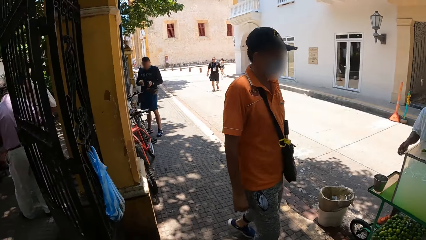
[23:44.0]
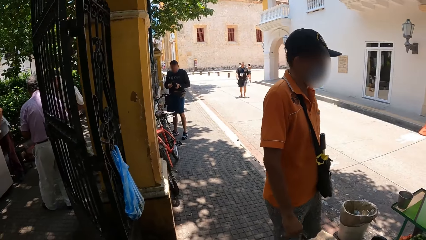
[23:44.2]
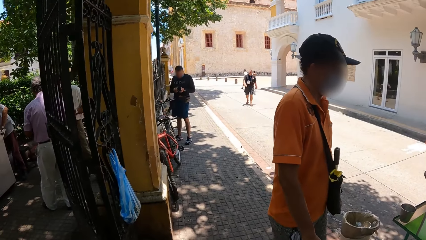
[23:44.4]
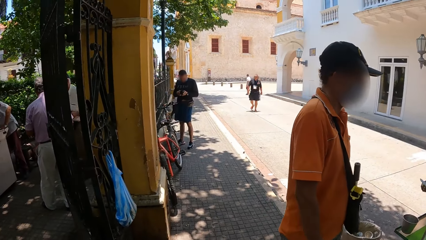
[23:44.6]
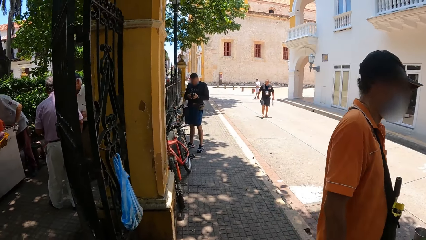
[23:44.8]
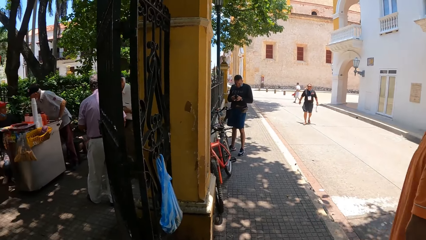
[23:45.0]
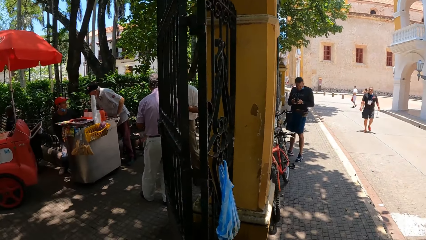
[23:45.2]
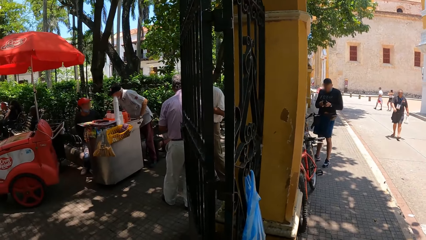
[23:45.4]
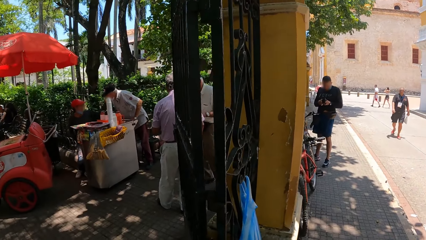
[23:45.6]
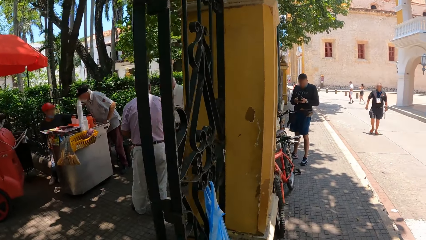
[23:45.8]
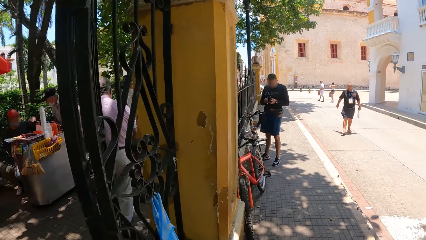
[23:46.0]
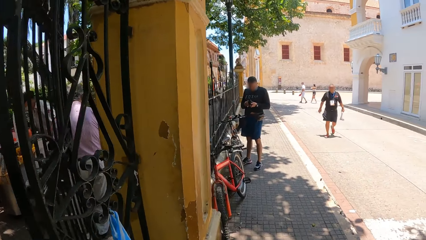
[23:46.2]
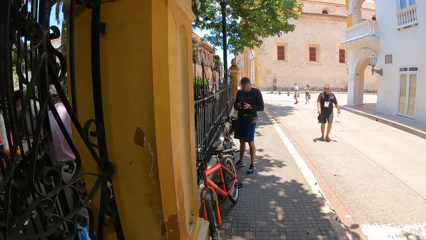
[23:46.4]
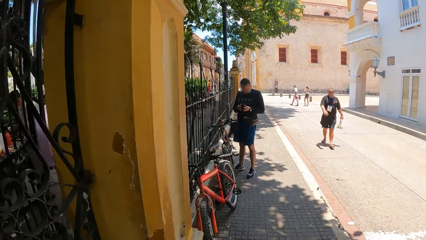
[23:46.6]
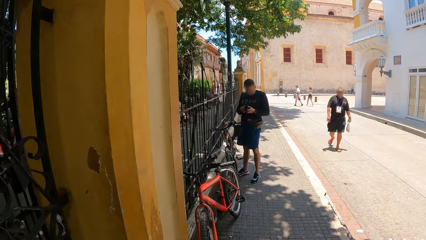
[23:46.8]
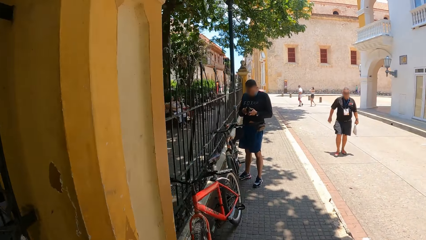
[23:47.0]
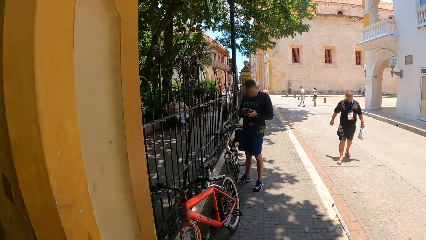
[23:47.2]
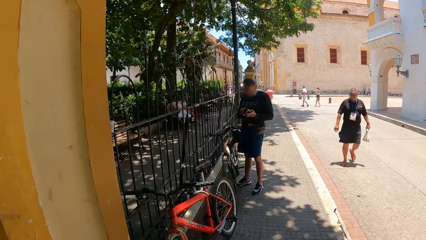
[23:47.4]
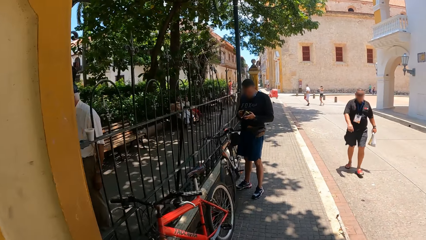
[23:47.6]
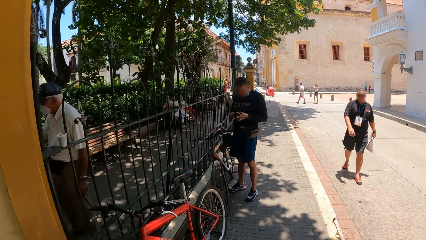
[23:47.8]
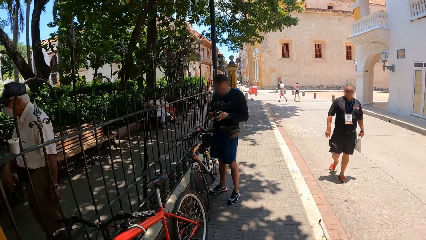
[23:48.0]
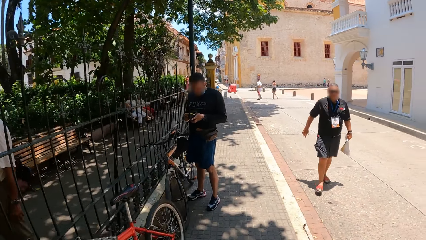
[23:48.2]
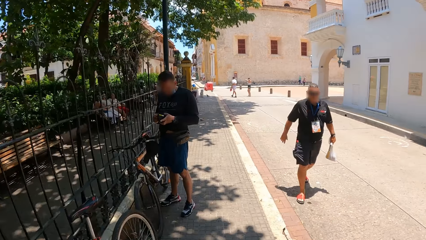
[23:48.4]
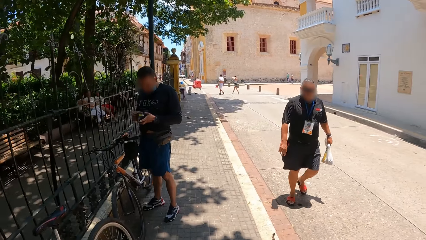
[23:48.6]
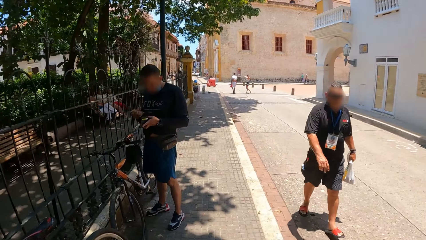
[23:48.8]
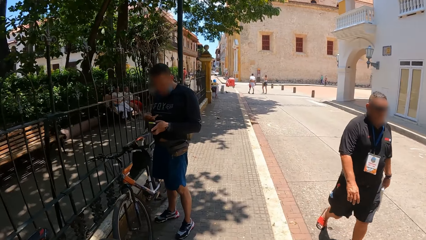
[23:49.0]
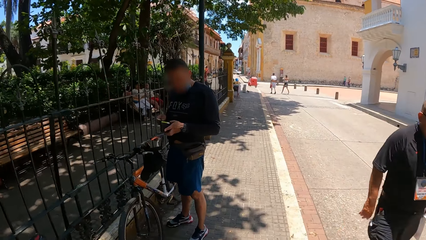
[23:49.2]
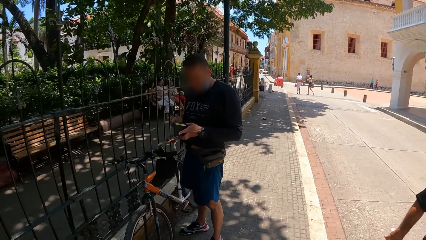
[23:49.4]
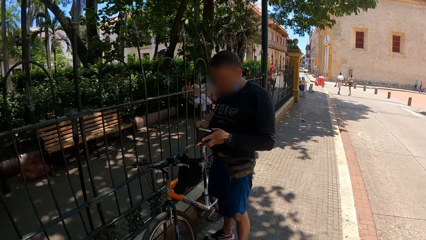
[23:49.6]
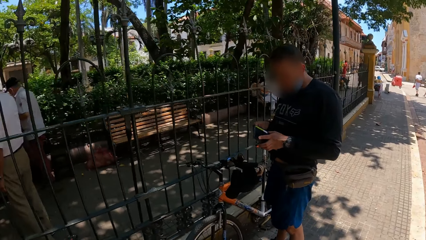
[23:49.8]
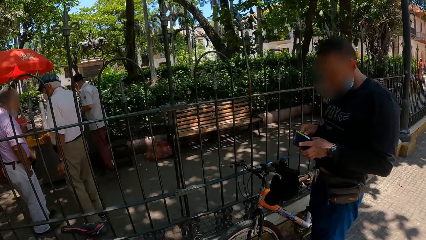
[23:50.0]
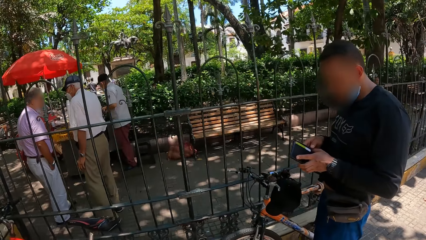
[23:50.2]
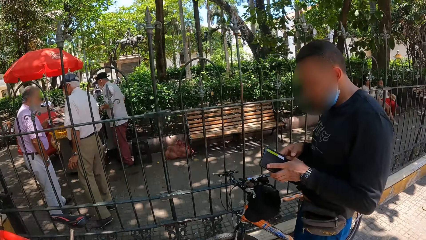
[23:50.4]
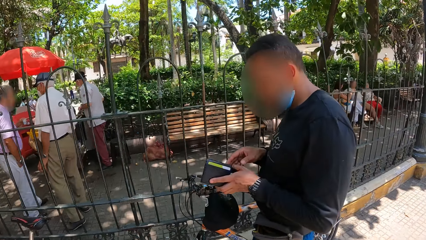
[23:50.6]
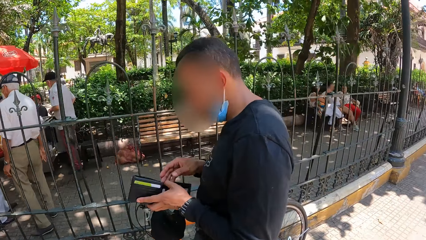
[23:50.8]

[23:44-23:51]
The camera wearer walks around.

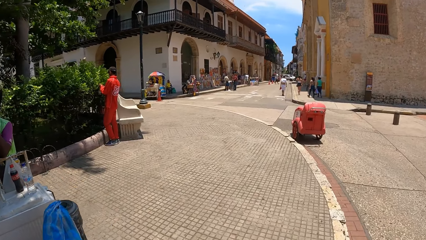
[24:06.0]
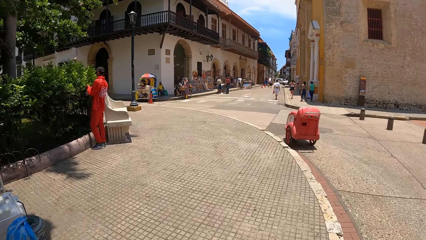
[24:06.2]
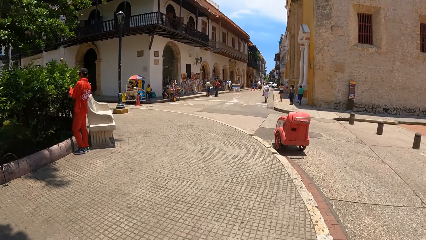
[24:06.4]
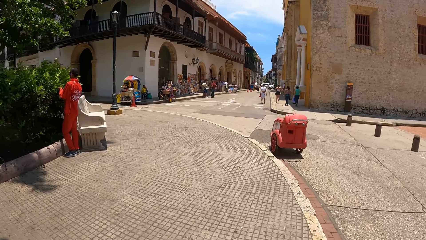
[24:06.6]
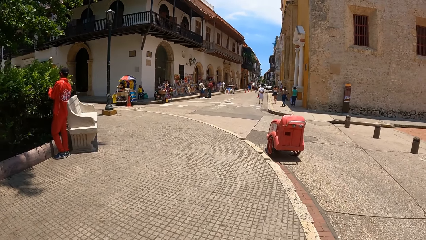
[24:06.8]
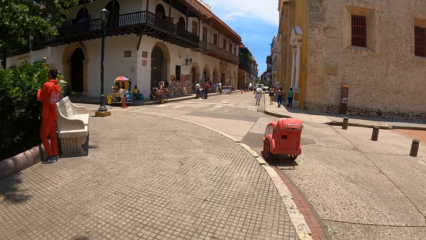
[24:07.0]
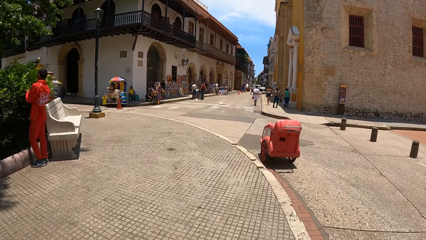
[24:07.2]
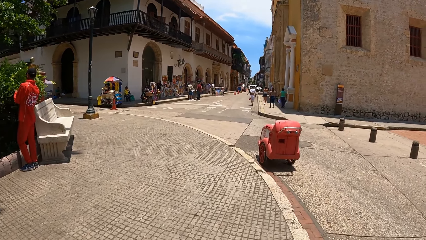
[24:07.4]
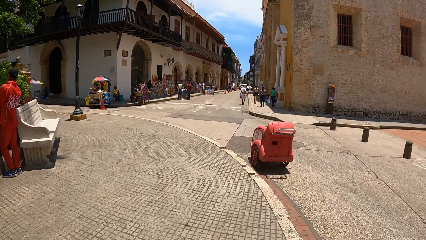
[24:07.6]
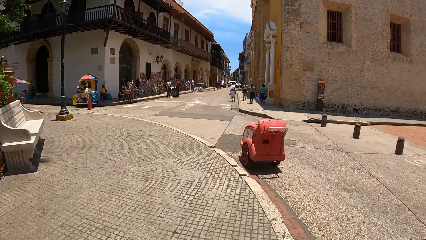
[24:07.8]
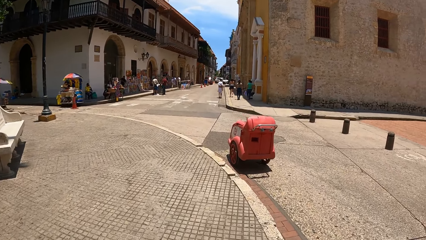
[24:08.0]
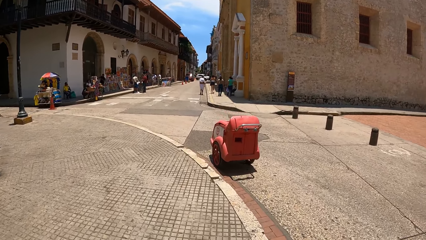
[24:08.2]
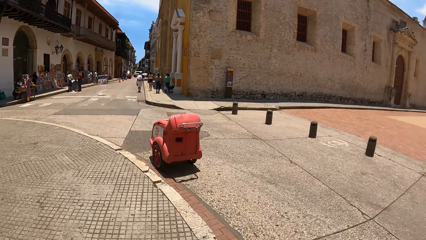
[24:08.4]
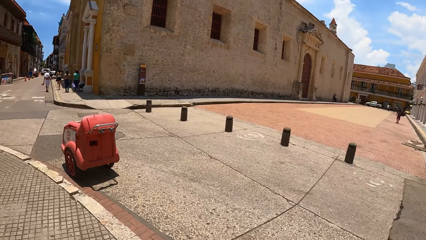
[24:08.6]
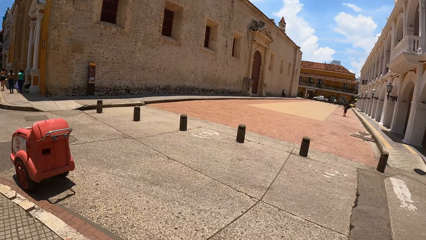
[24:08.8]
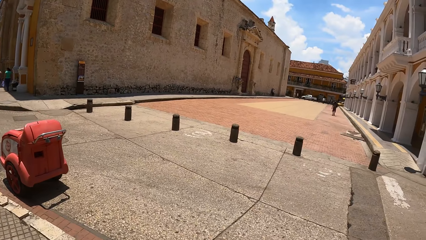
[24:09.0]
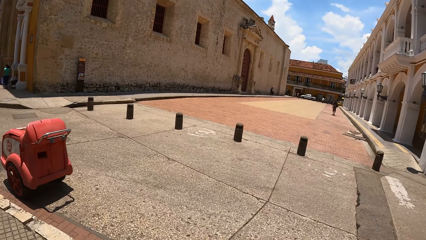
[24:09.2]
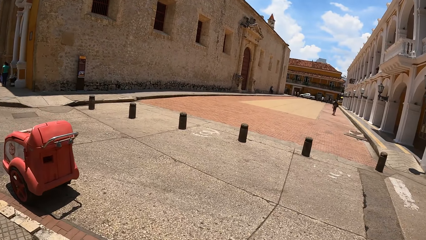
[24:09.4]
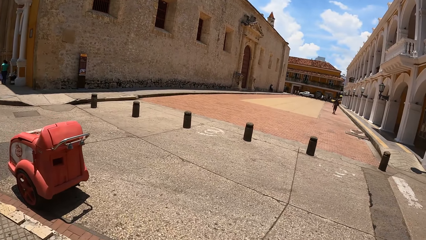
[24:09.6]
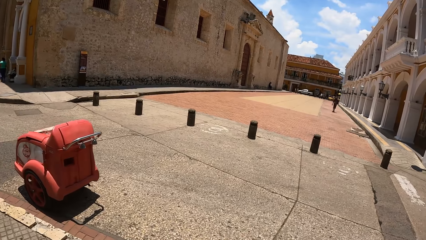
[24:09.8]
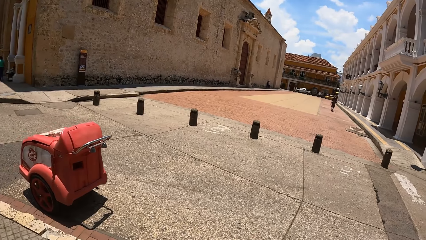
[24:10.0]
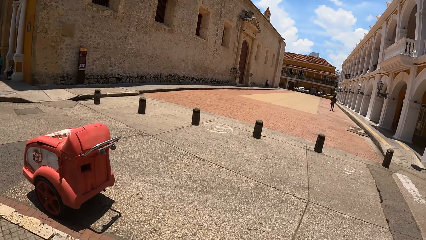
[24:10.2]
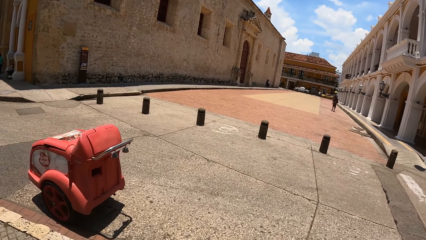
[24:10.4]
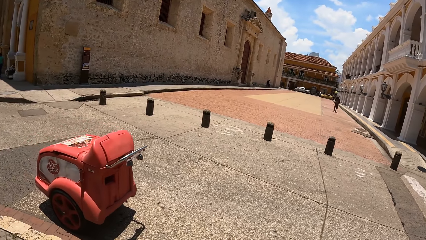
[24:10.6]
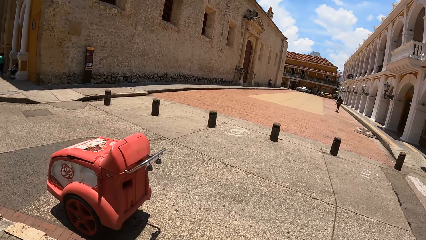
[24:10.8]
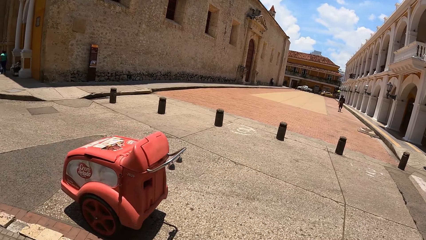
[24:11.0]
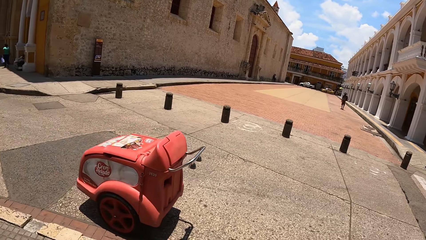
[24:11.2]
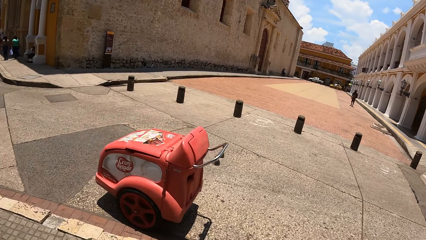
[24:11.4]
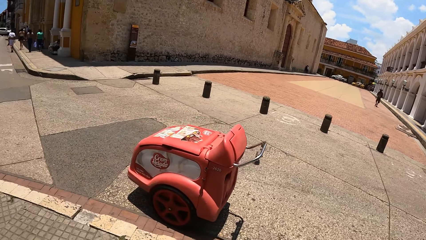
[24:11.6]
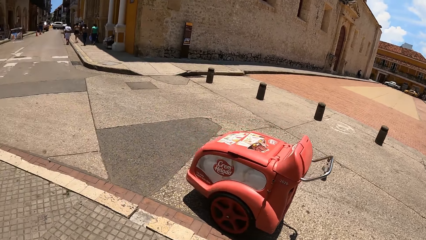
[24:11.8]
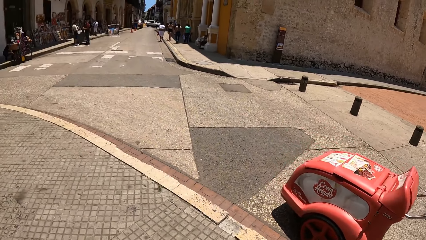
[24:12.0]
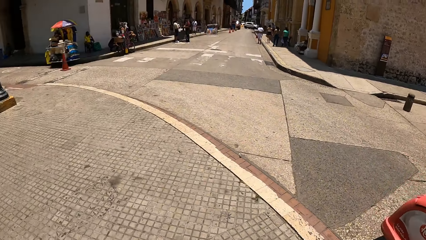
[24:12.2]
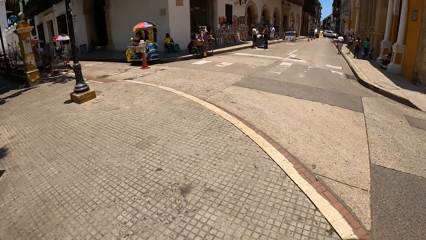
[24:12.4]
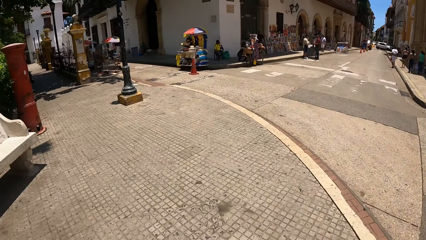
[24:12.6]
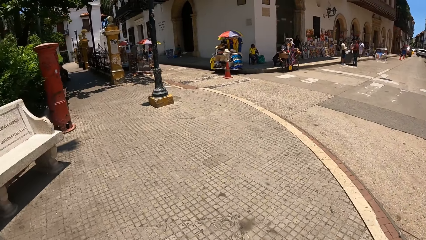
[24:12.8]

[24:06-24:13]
The camera wearer walks on the pavement.

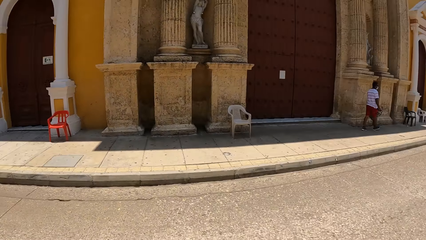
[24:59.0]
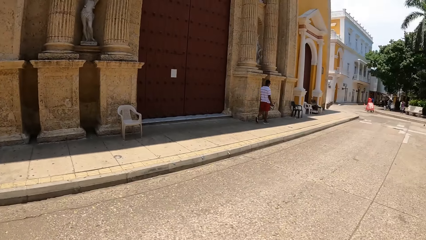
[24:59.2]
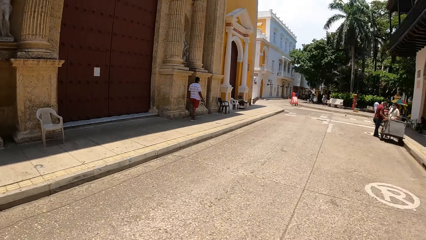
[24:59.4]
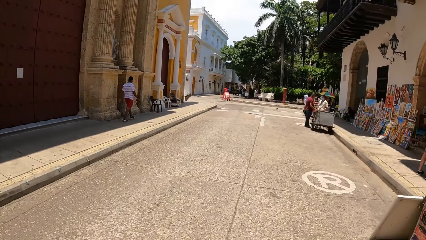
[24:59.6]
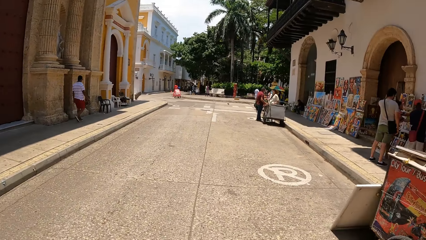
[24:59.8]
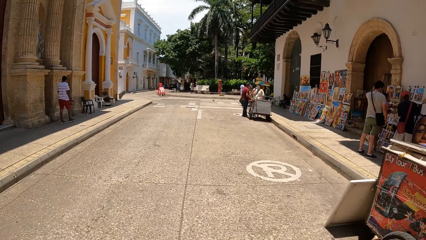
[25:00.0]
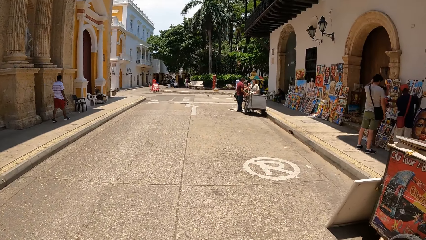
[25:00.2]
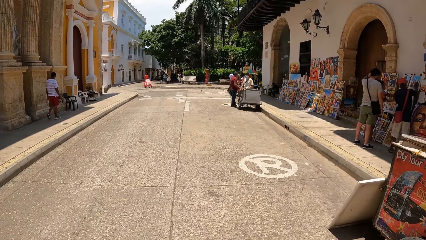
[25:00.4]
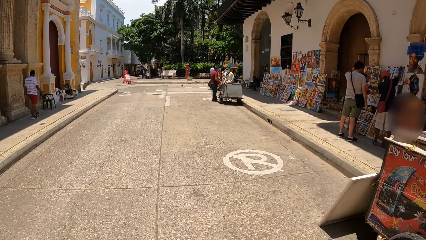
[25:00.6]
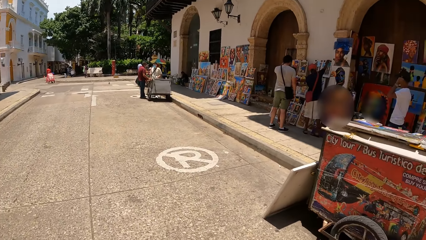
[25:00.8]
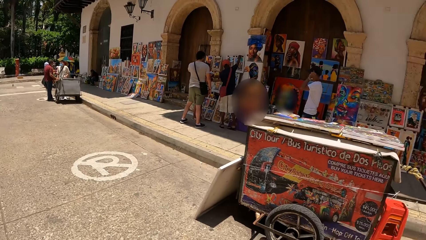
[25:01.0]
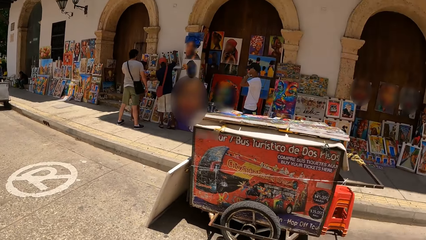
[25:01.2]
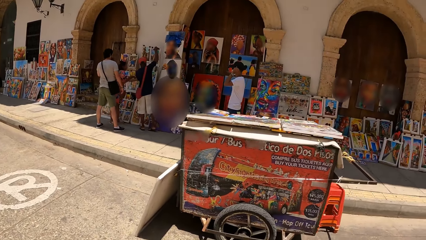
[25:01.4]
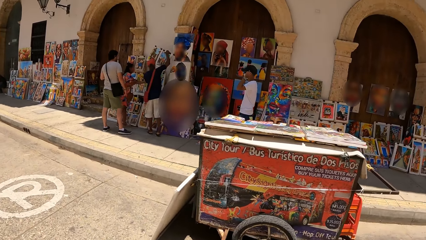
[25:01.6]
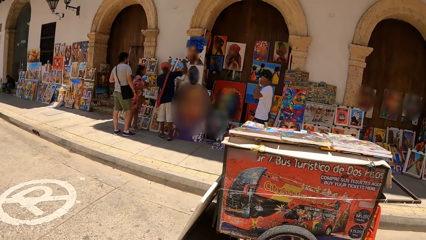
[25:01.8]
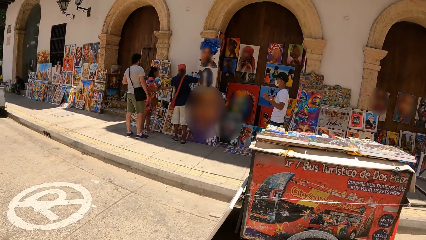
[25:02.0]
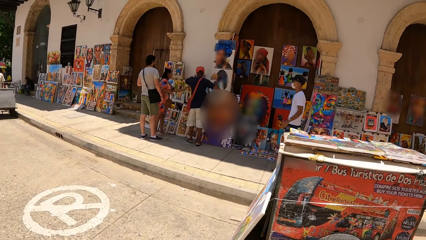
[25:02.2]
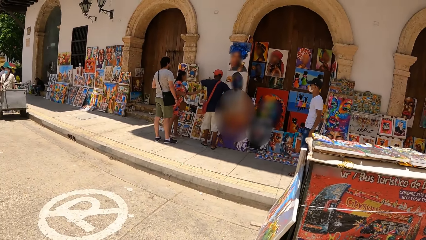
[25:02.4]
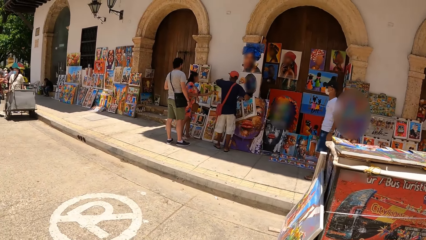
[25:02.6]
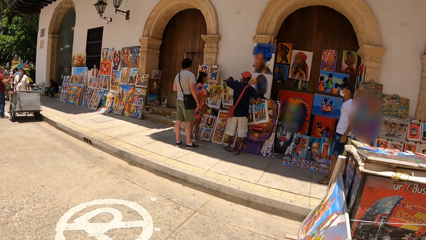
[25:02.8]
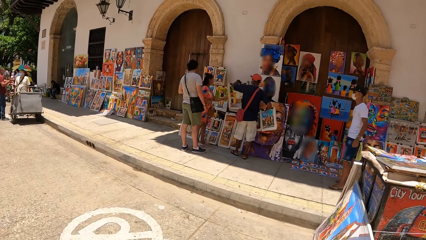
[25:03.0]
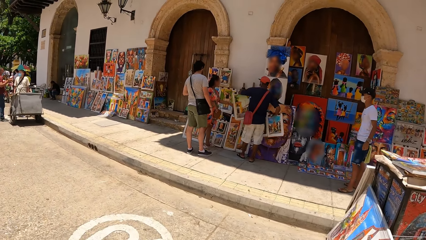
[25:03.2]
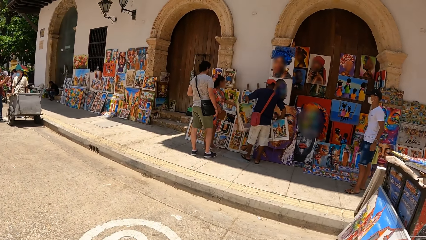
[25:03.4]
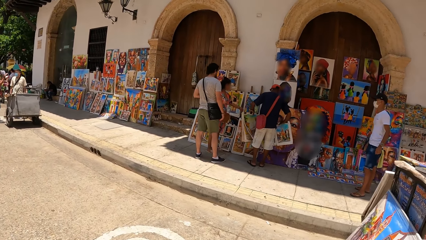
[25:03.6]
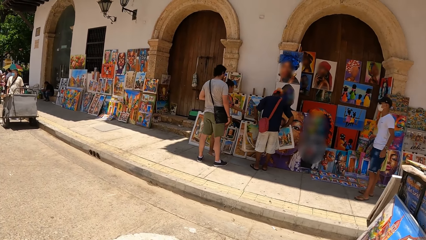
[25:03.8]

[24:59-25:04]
The camera wearer looks around.
